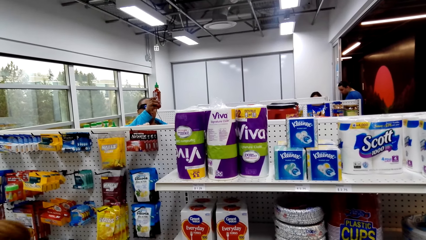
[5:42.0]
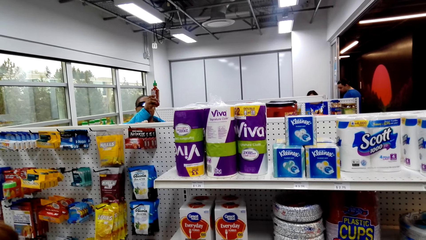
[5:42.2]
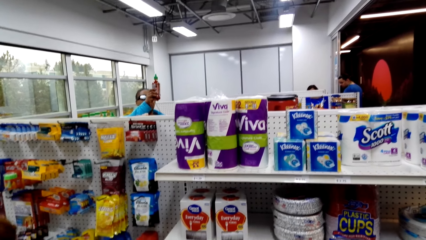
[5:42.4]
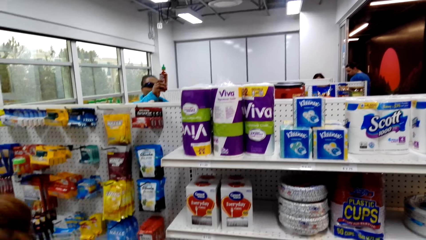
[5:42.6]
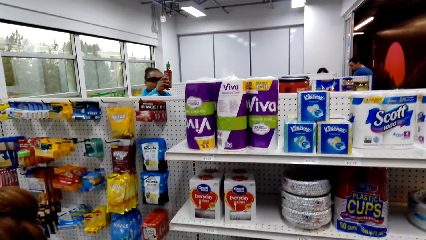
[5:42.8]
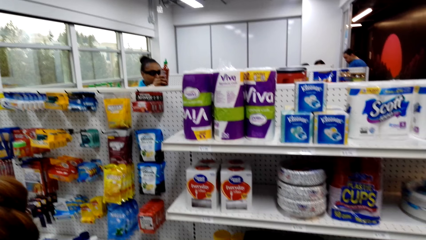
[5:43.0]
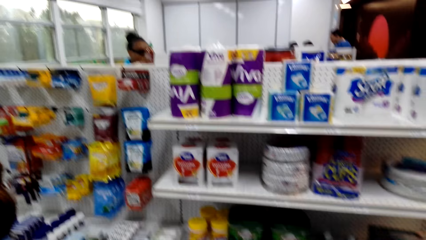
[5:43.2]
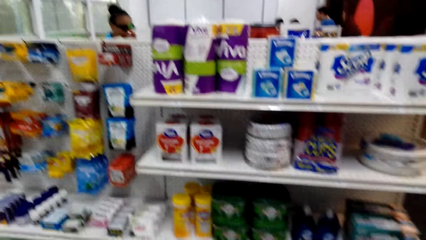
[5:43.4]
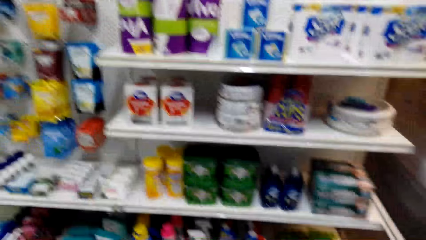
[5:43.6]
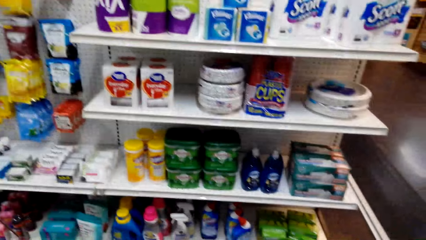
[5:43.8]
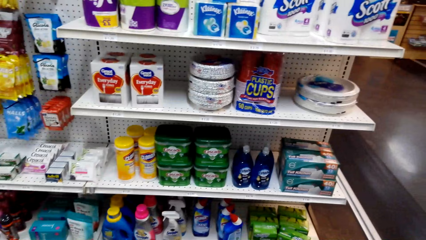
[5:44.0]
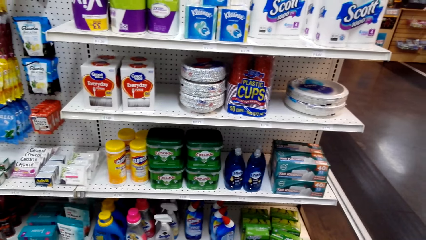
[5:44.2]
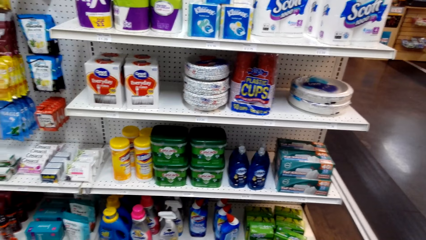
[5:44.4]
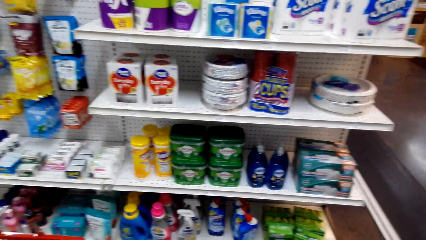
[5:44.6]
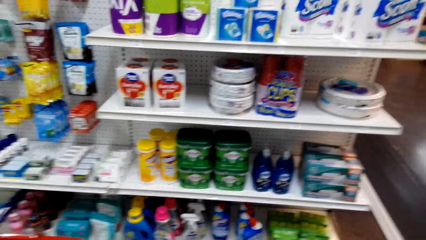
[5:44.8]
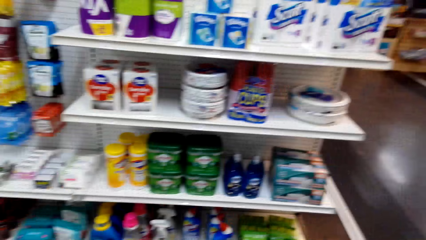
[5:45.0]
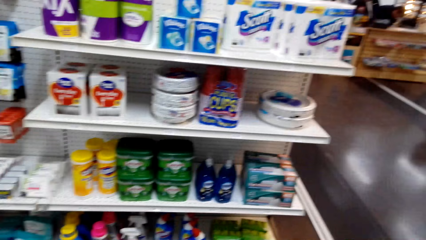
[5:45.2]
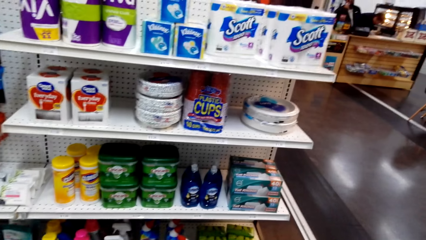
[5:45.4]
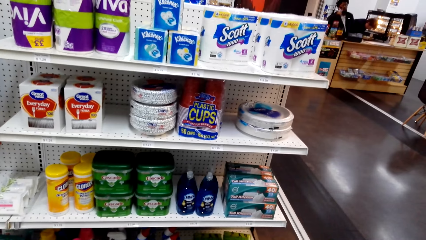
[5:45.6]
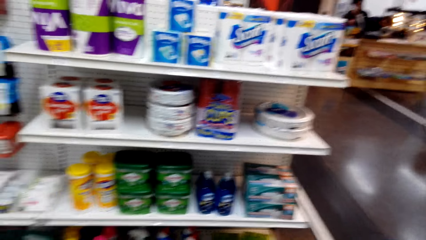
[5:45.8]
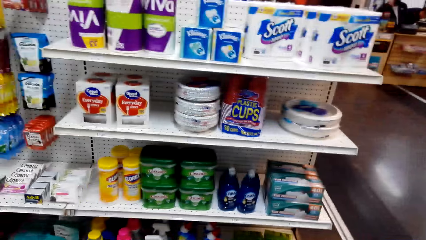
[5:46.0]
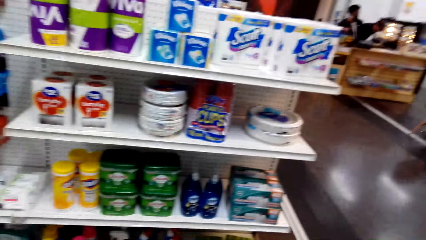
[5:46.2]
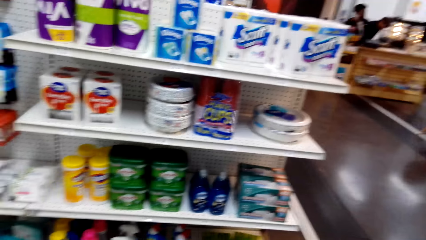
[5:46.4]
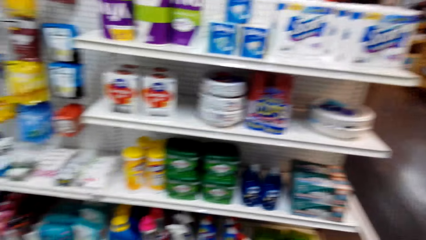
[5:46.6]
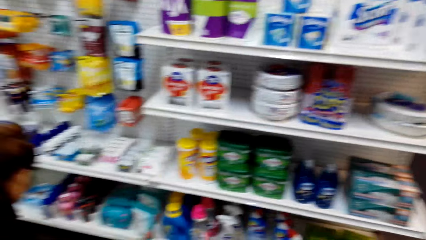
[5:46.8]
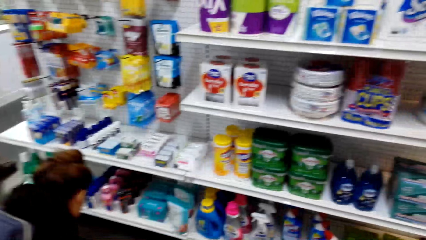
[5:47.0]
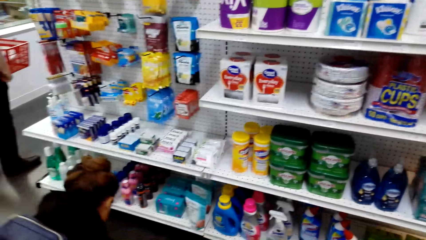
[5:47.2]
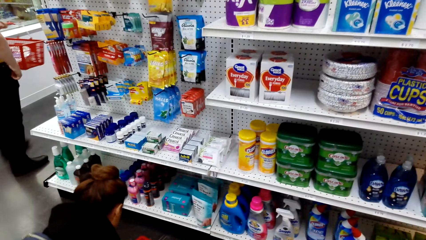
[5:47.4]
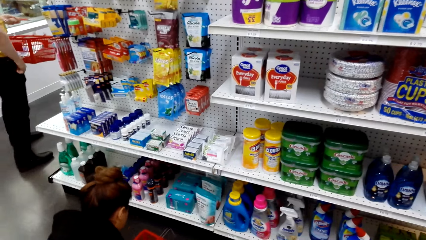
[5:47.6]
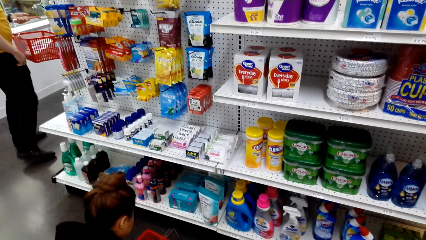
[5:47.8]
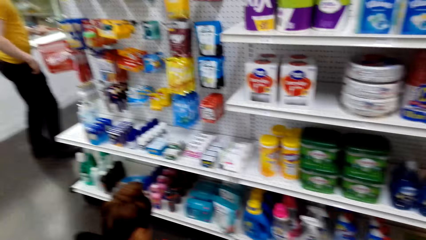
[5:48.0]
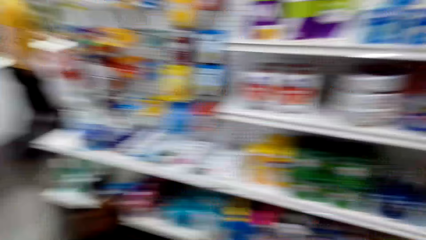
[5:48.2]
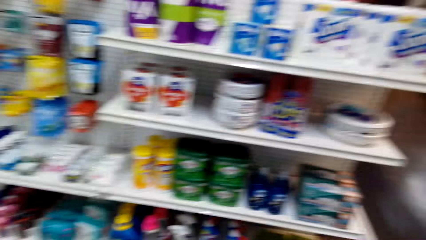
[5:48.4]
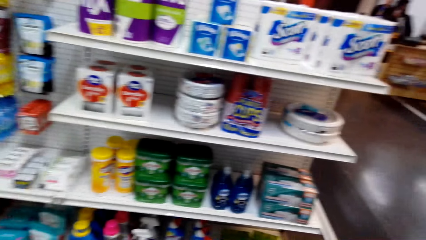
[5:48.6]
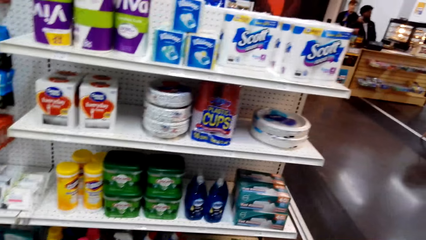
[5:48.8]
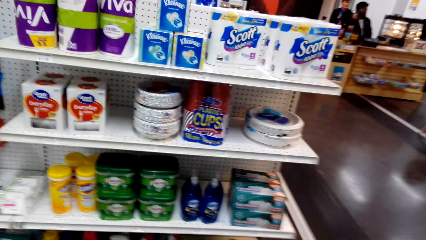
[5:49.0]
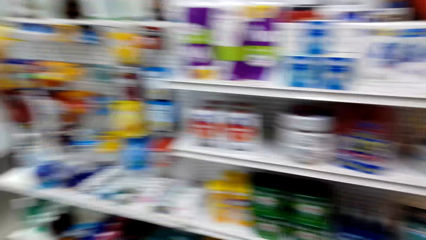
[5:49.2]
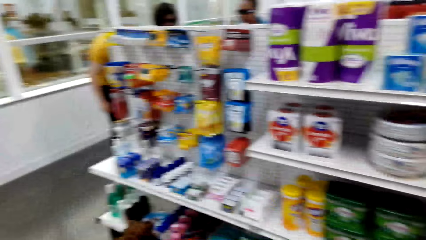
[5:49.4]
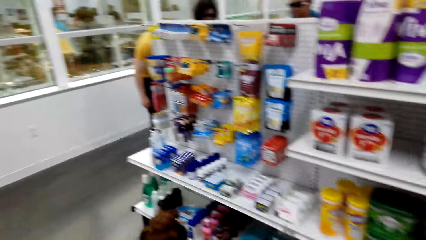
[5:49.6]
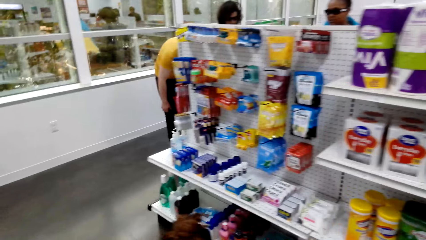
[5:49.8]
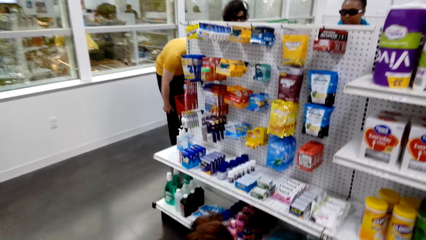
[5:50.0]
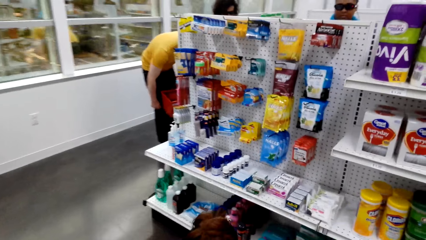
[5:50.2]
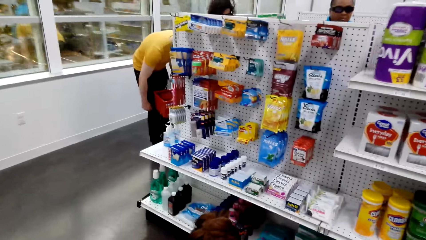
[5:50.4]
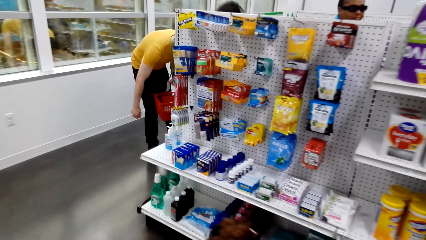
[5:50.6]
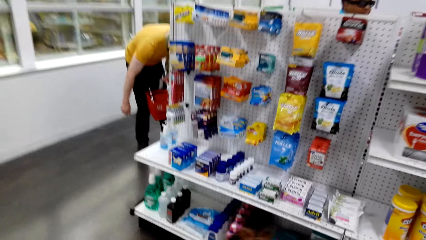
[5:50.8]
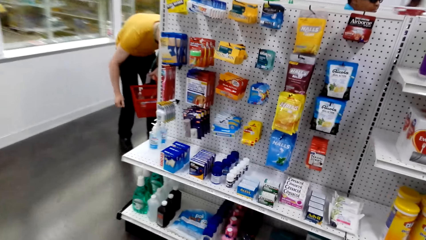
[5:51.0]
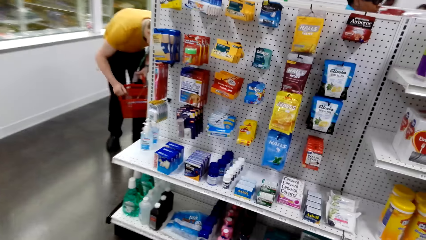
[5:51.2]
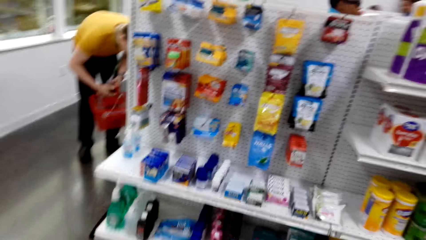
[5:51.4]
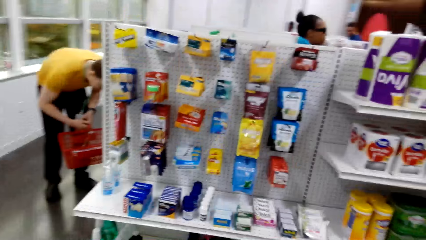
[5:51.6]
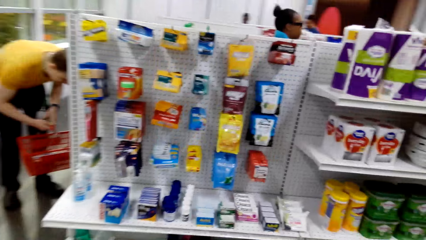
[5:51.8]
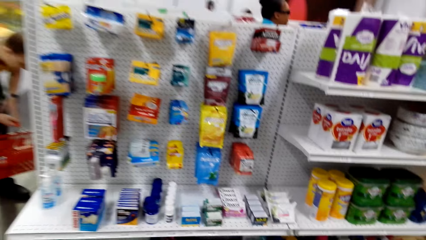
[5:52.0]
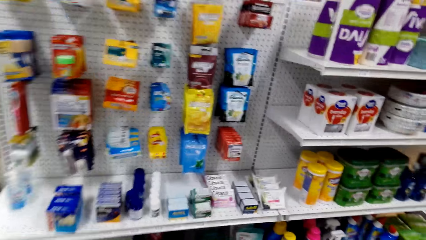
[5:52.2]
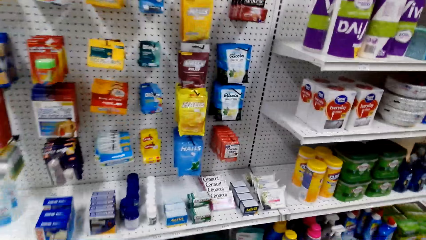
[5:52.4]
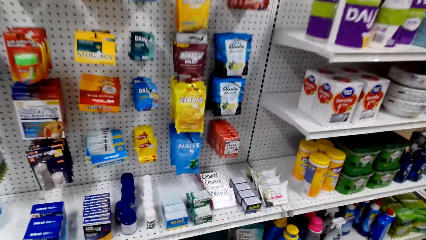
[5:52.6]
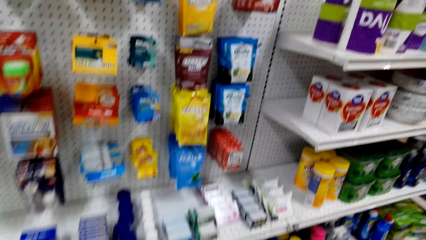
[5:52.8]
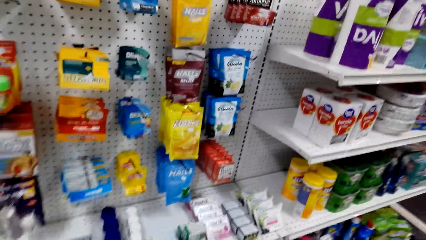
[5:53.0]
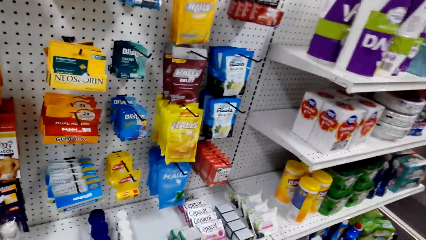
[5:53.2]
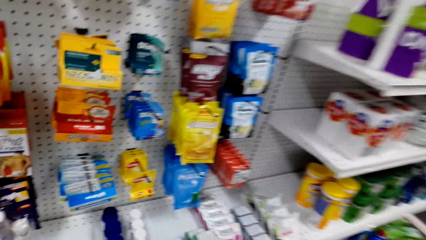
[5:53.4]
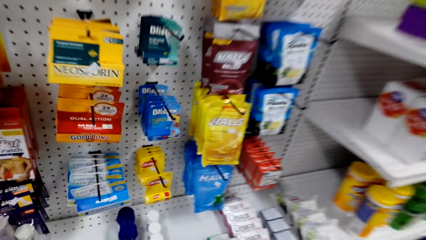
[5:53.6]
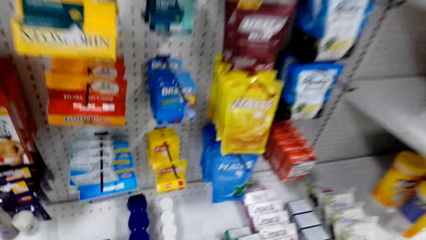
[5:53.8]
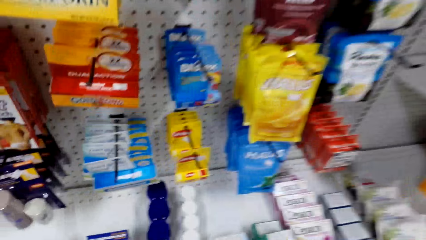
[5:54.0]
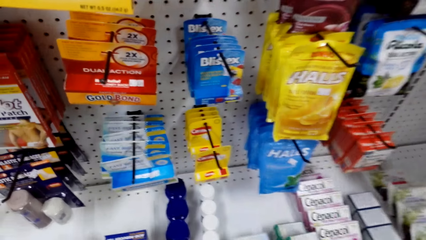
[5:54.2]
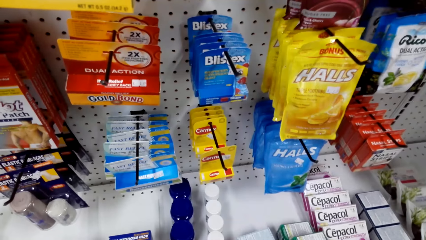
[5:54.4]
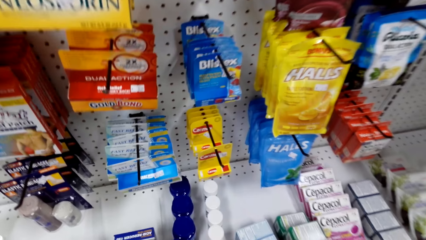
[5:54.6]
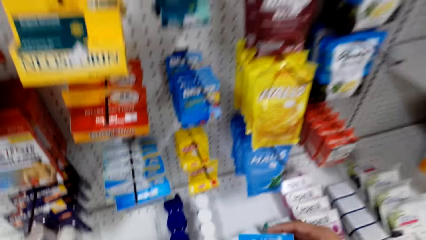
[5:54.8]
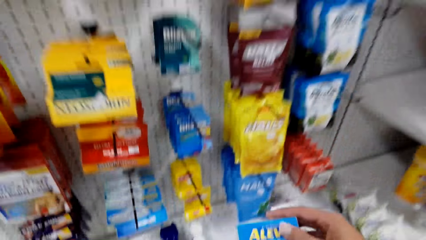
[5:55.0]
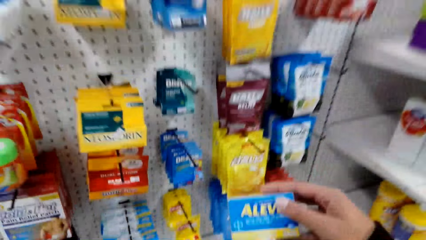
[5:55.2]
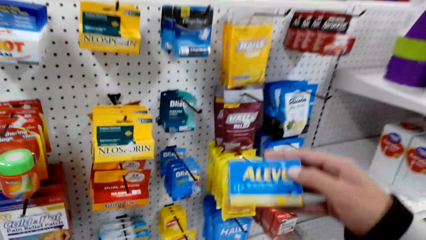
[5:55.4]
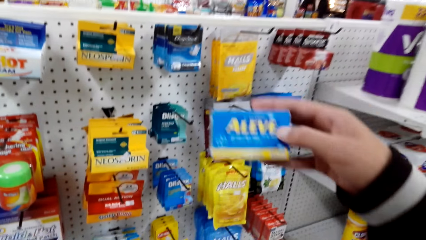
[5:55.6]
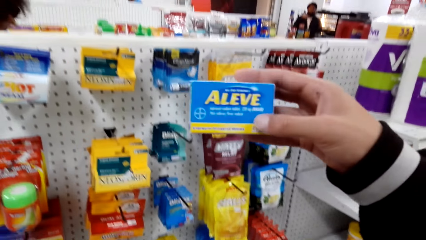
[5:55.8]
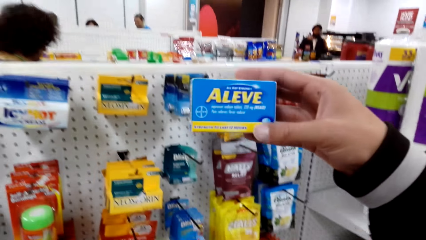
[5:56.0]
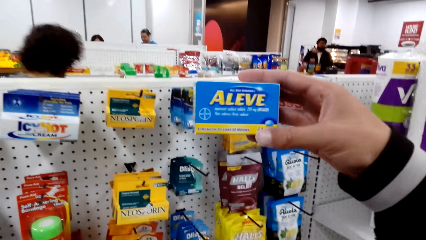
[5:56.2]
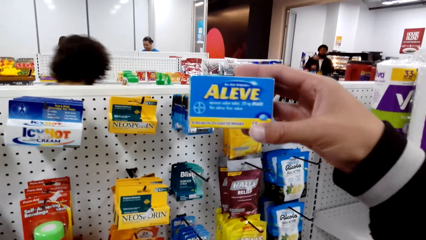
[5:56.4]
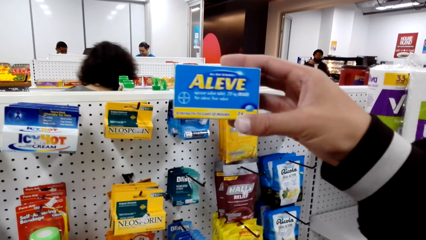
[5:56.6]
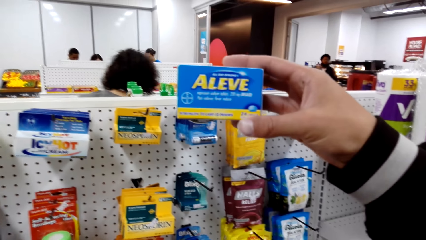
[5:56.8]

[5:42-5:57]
The camera wearer looks at the items on the shelf. They walk around, turn around, and take the packet.
